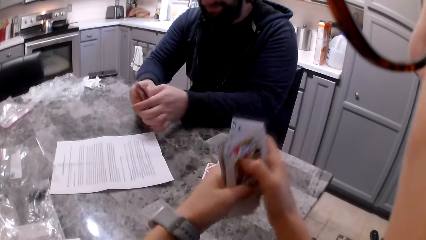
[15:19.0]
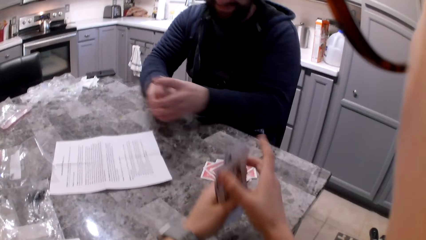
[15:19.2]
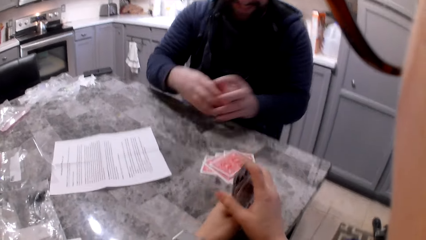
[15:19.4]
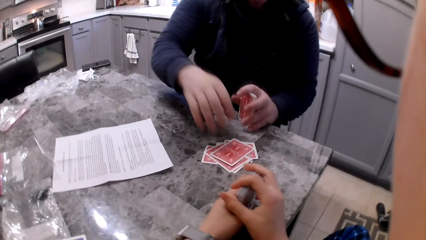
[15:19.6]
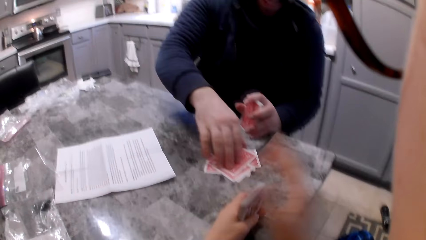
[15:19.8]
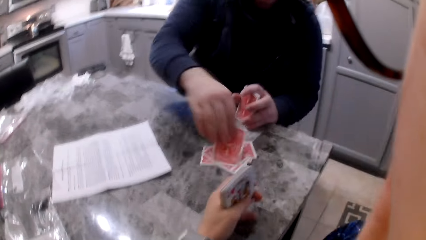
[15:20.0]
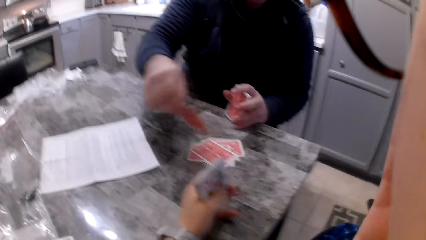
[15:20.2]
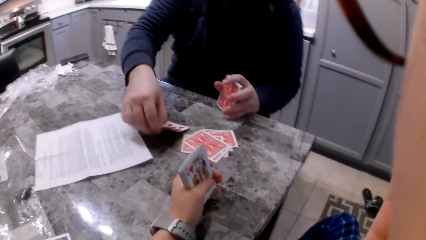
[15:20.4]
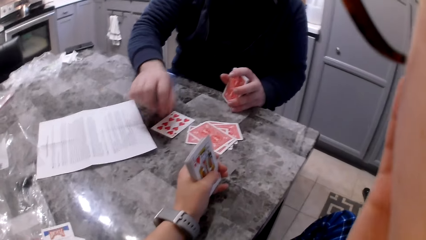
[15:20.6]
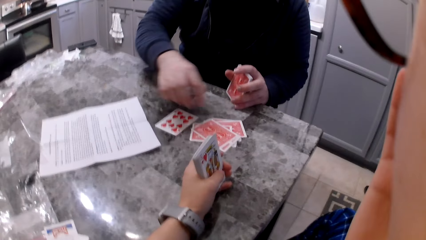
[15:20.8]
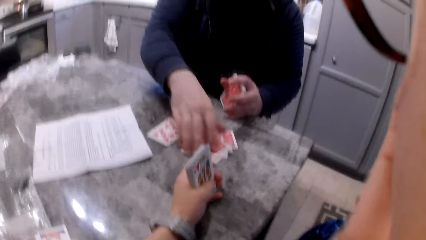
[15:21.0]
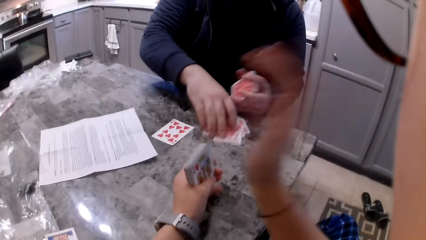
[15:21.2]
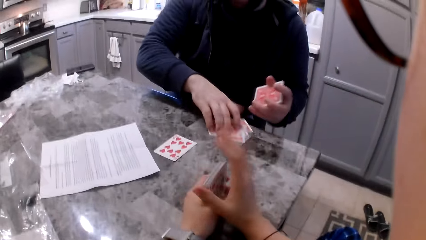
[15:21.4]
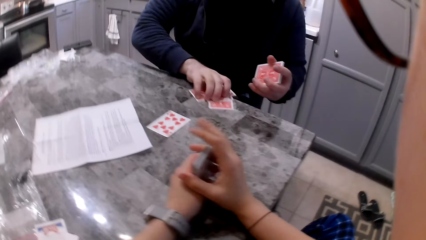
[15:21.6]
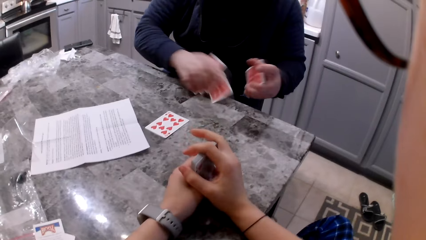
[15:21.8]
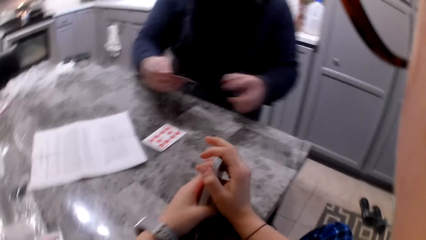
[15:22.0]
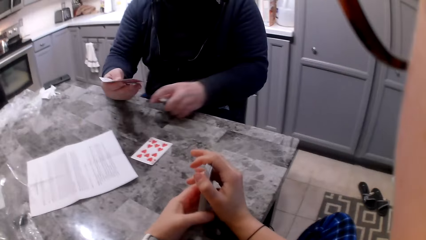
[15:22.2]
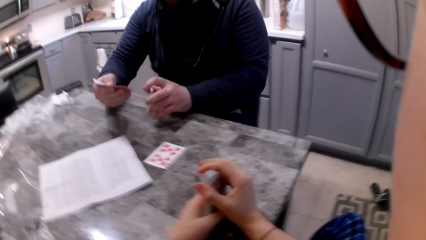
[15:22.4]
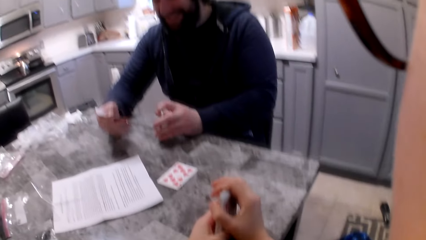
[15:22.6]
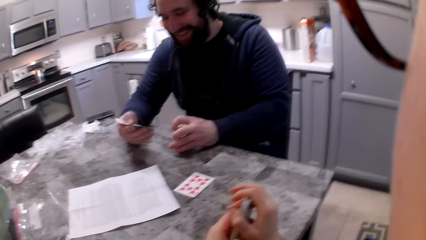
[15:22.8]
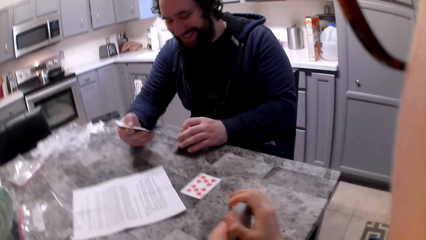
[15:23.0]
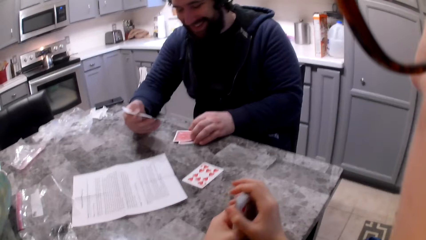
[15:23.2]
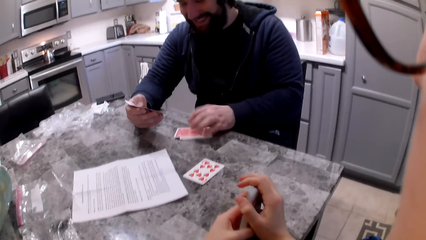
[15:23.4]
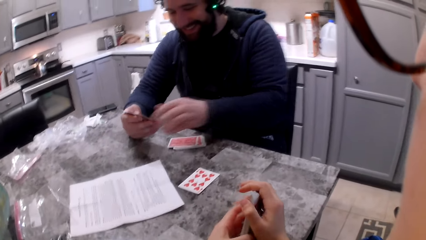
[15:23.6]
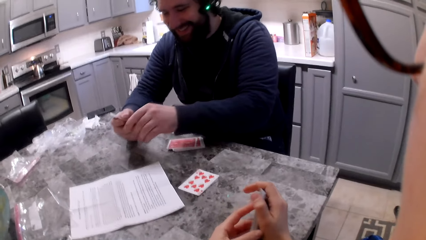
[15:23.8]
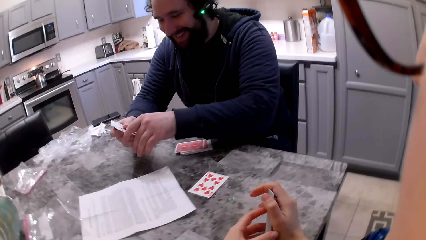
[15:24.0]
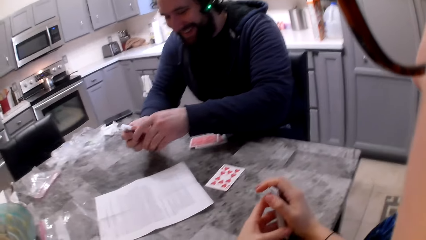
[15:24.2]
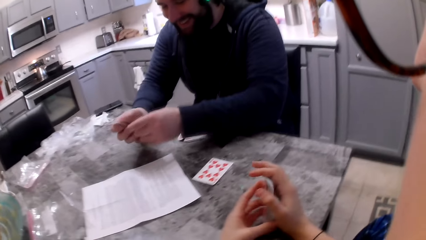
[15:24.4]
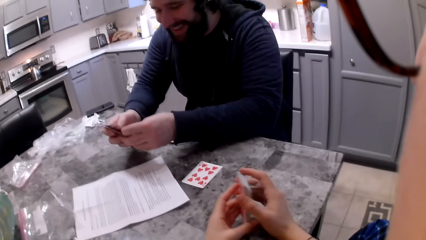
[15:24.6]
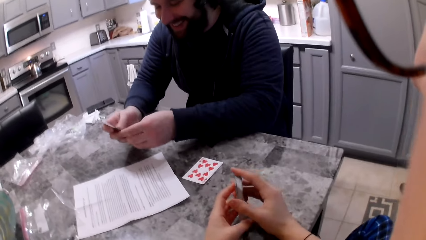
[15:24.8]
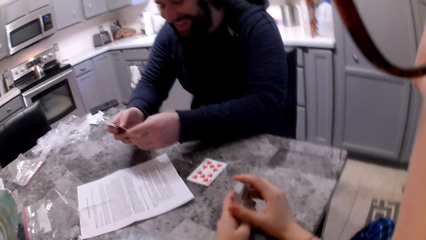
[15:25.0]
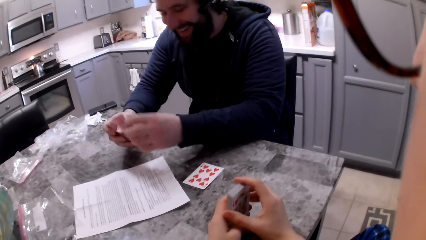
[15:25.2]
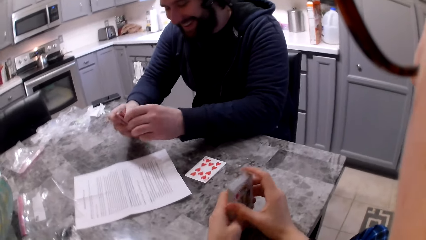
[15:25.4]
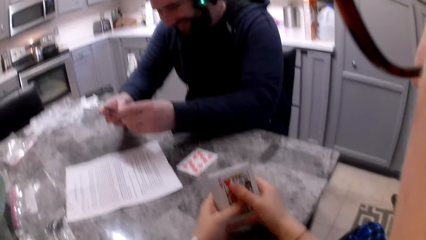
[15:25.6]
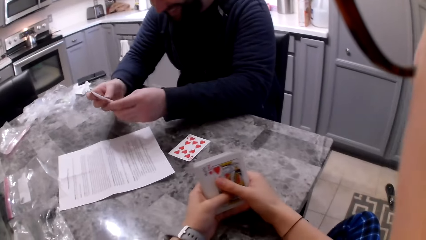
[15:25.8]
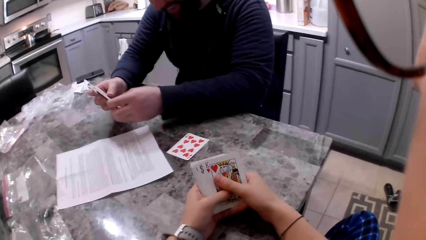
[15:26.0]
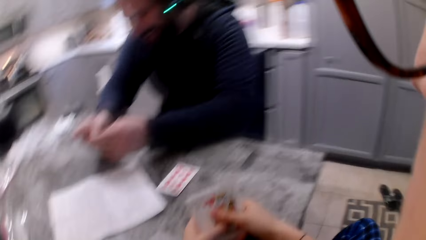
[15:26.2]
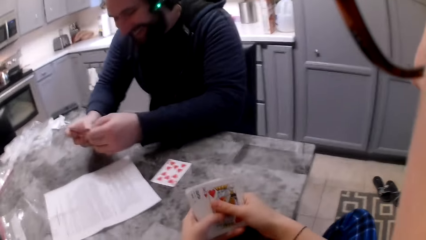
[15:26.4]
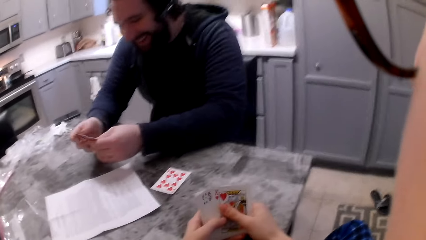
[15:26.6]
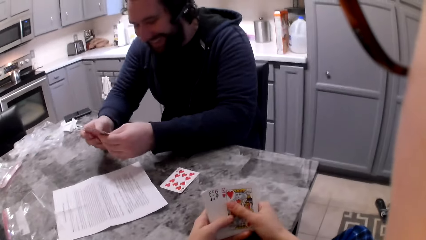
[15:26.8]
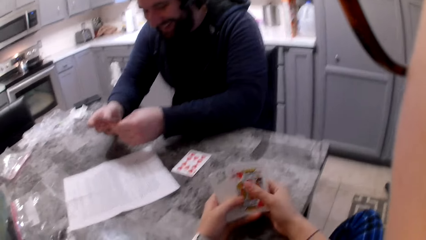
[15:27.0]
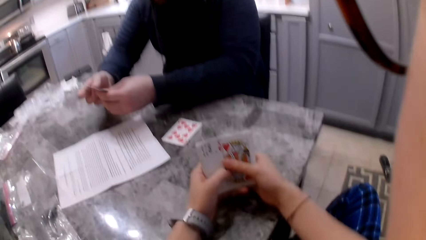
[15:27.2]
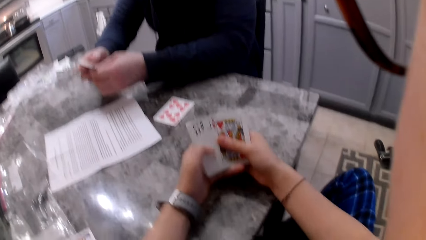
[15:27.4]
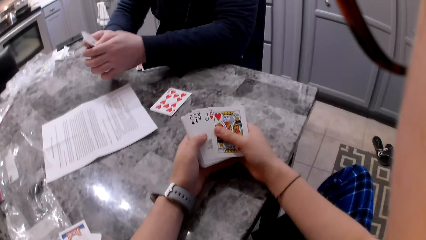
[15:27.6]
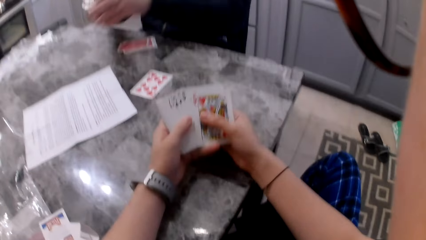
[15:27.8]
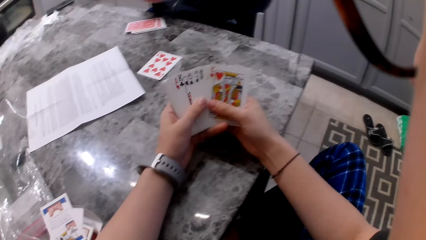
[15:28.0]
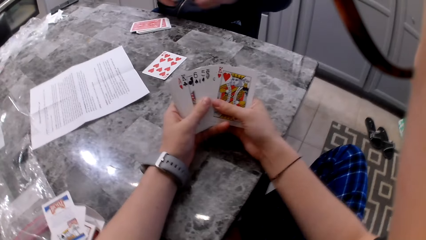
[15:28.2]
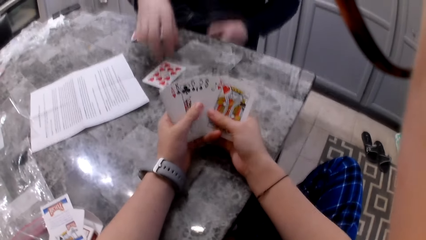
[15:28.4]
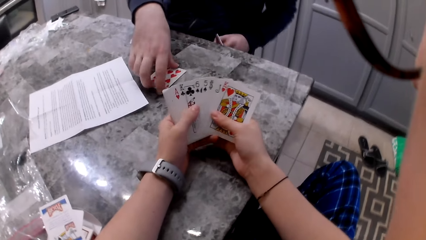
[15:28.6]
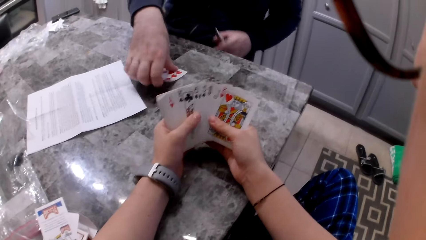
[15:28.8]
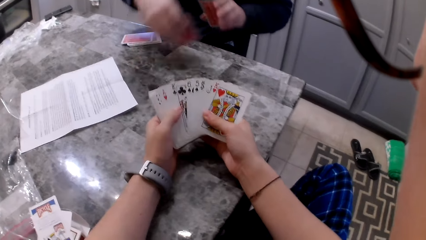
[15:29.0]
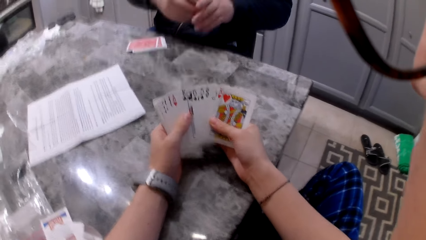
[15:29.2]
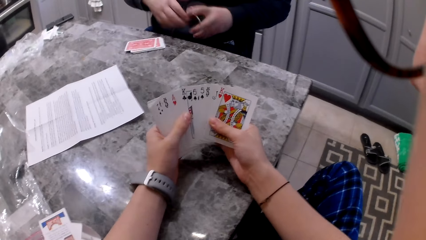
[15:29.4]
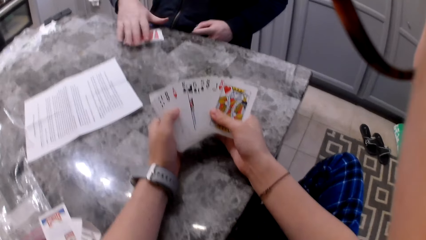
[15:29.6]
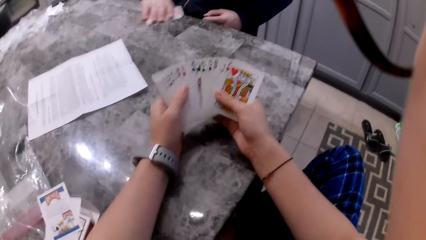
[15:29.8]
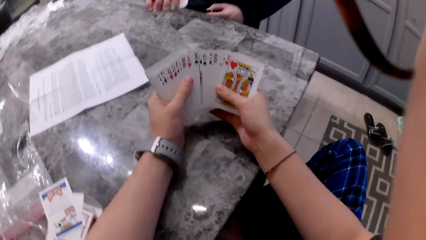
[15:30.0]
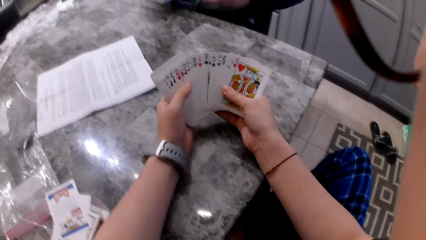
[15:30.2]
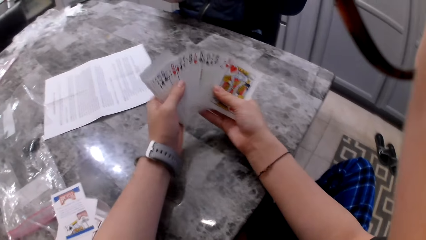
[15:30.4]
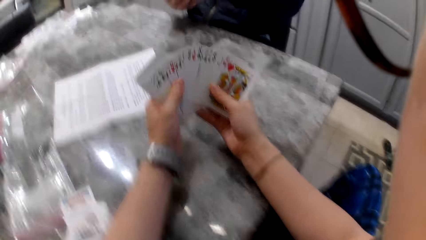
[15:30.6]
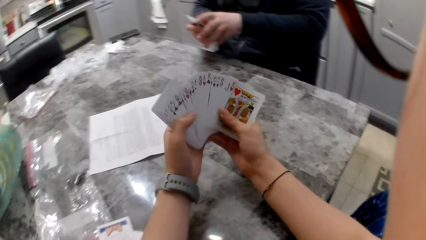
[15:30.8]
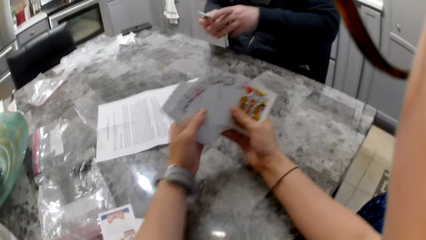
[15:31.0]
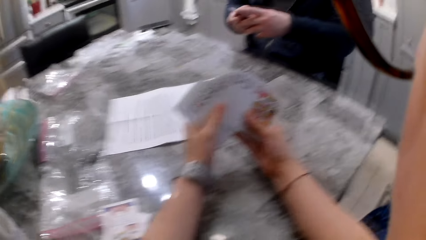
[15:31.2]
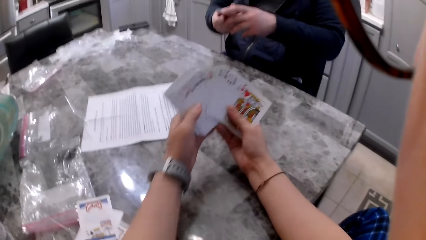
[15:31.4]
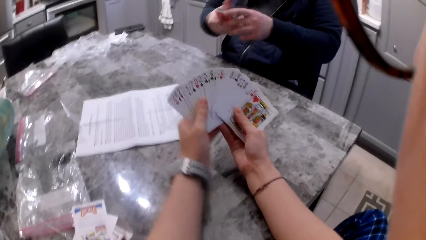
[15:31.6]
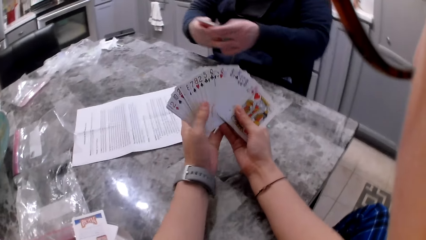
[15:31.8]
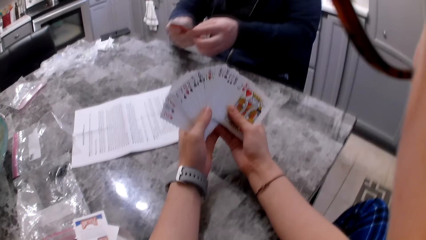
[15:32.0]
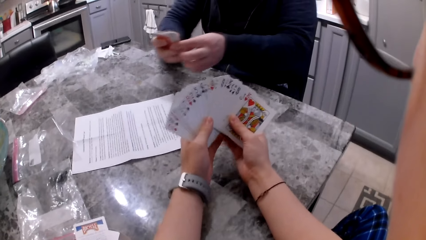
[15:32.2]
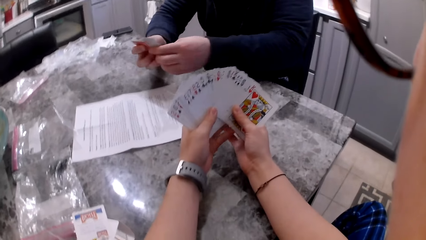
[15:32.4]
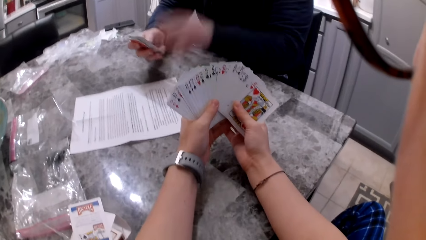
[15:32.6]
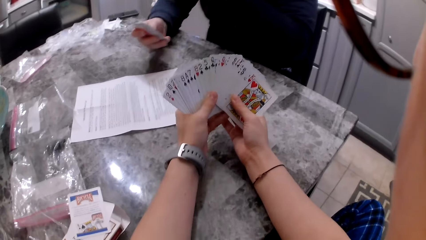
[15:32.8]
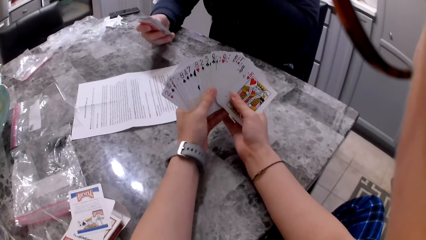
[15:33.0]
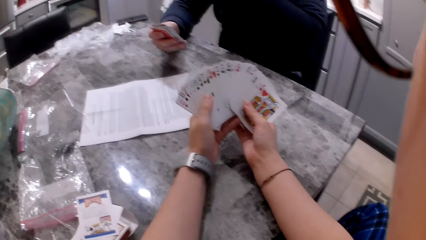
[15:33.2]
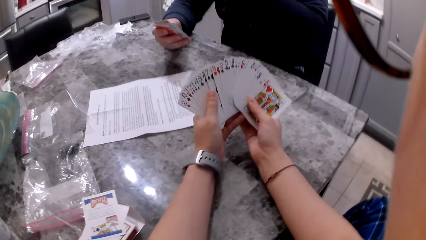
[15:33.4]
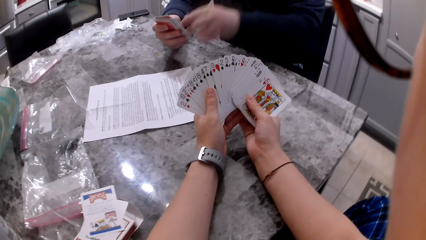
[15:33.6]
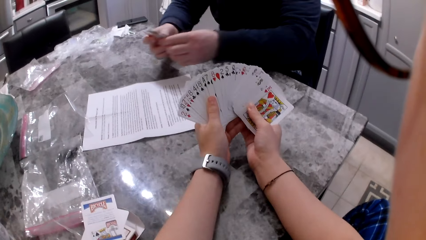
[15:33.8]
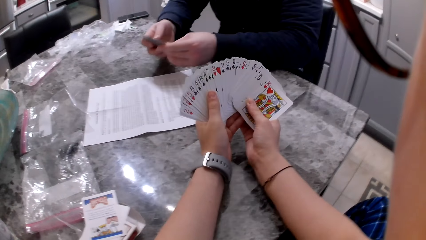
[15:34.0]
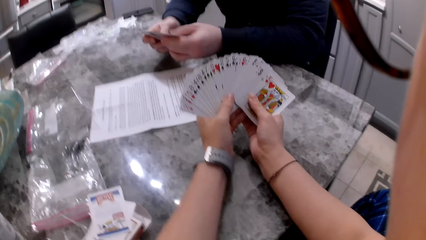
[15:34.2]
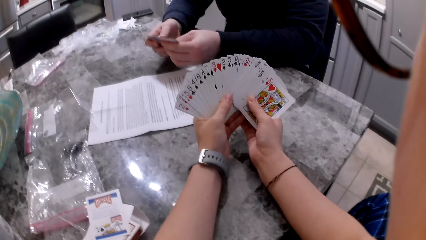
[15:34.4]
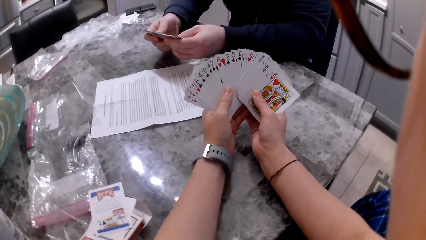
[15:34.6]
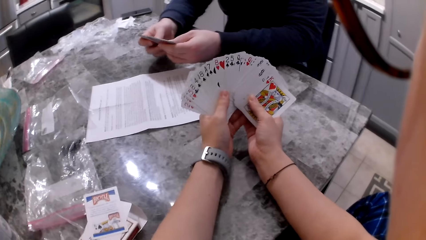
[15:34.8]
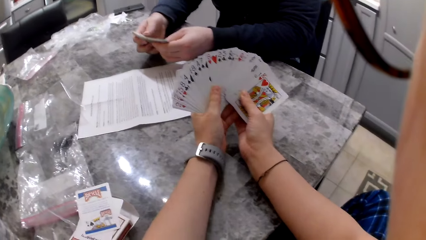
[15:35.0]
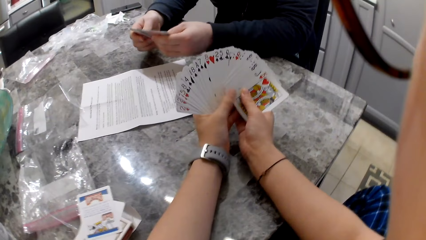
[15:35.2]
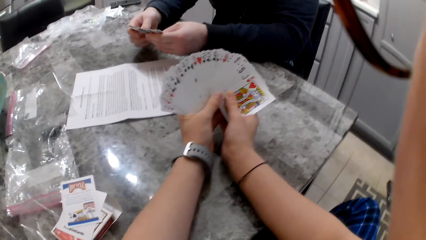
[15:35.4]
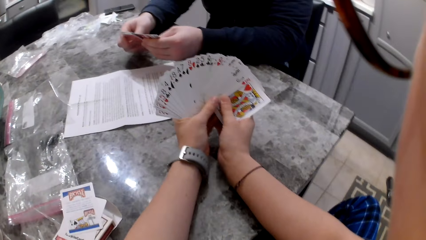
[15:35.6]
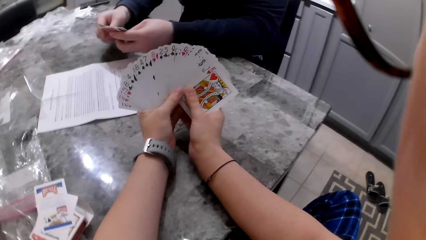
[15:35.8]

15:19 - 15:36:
The man shuffles his cards. The camera wearer aligns cards in her hands. The man aligns cards in his hands, collects a card from the table and flips a card with his right hand. The camera wearer lifts her hand to her face and wipes on her face with her hand. The man drops the card back on the table and picks the other cards on the counter with his right hand. The camera wearer drops her hand back to the cards and aligns cards in her hands. The man drops the cards on the counter and shuffles cards in his hands. The camera wearer aligns cards in her hands and shuffles cards in her hands. The man shuffles cards in his hands and picks the cards on the counter with his right hand. The camera wearer shuffles cards in her hands. The man adds the card to his cards, picks the other cards on the counter with his right hand, adds the card to his cards and shuffles cards in his hands. The camera wearer shuffles cards in her hands. The man lifts his hand from the cards, drops his hand back to the cards and shuffles cards in his hands. The camera wearer shuffles cards in her hands.
